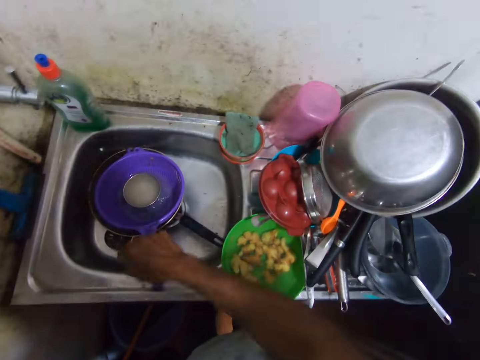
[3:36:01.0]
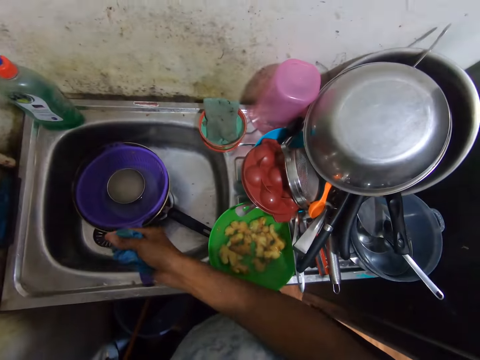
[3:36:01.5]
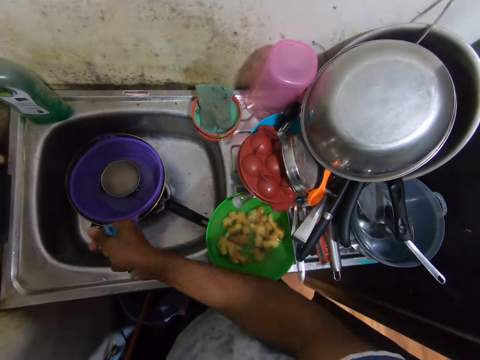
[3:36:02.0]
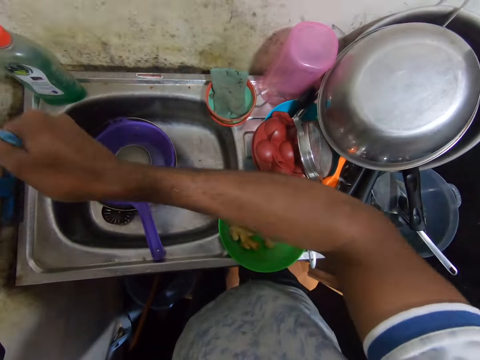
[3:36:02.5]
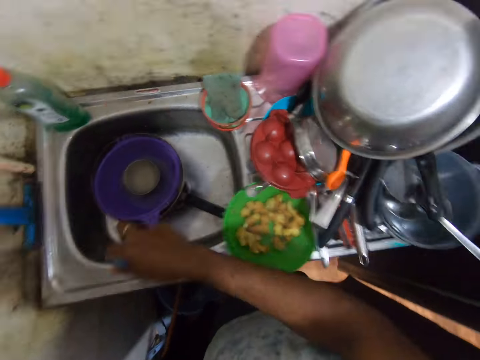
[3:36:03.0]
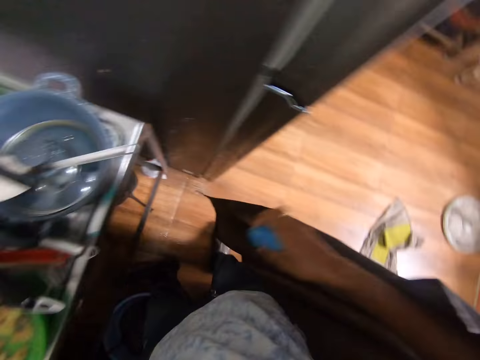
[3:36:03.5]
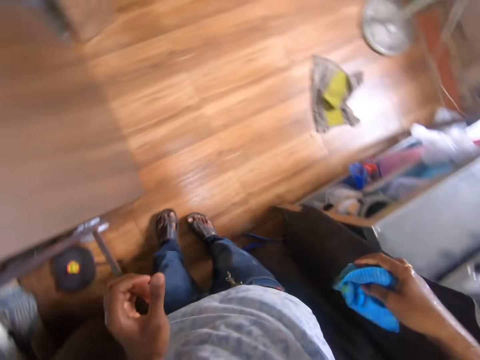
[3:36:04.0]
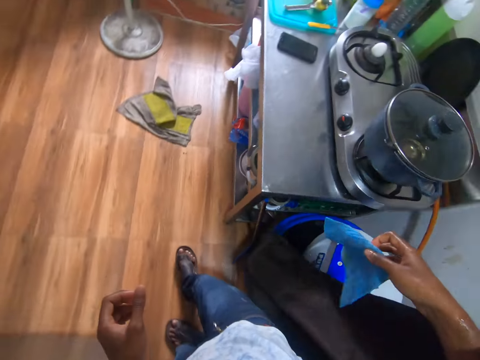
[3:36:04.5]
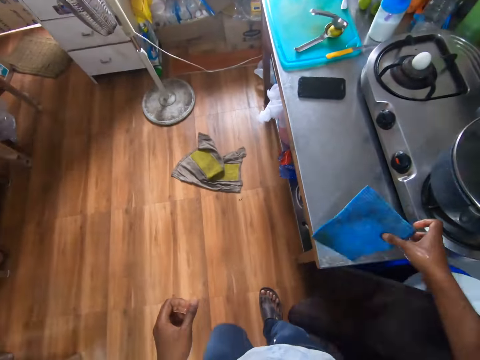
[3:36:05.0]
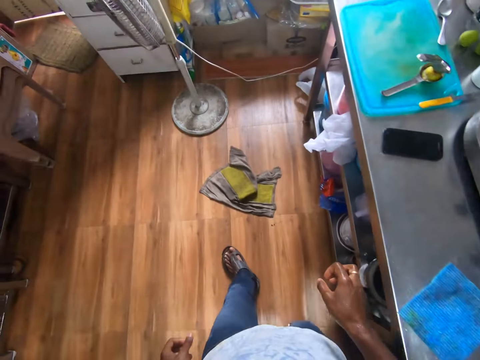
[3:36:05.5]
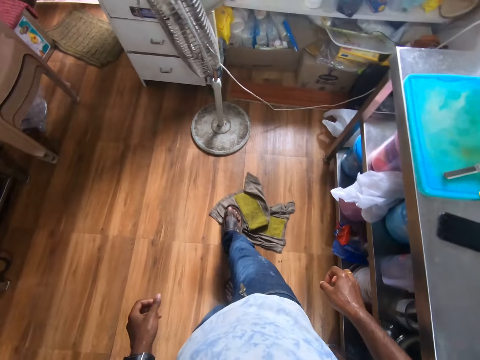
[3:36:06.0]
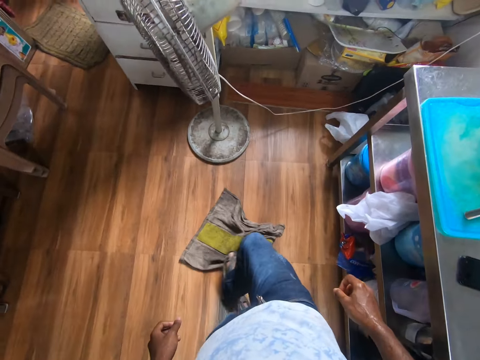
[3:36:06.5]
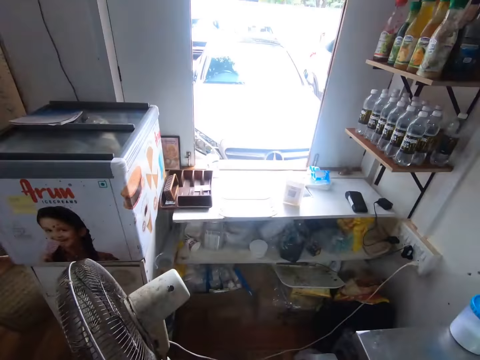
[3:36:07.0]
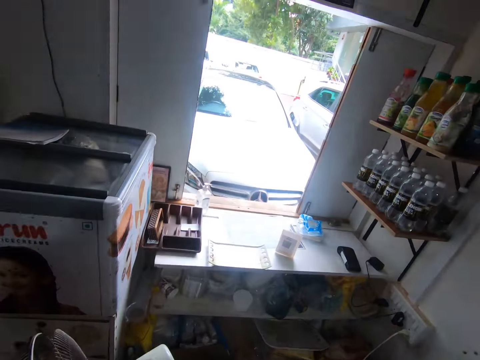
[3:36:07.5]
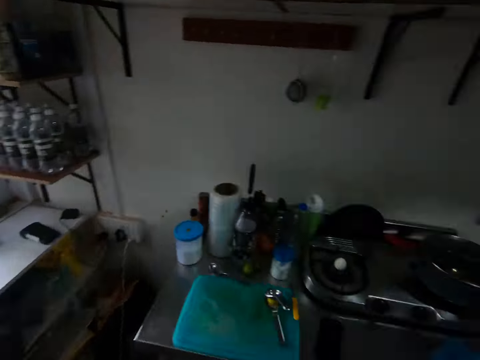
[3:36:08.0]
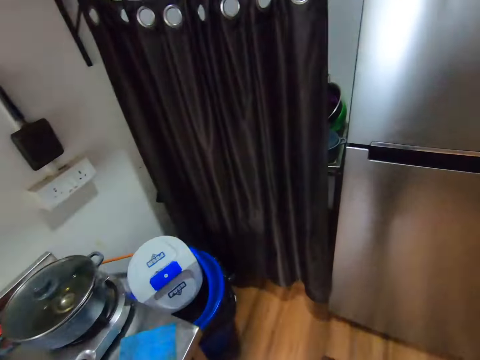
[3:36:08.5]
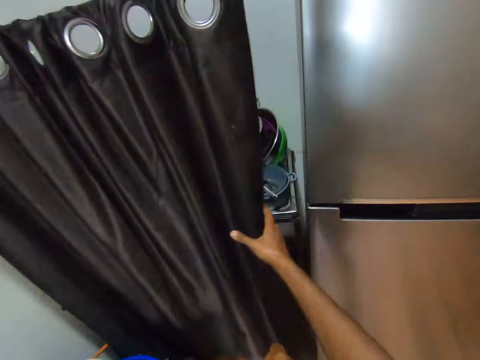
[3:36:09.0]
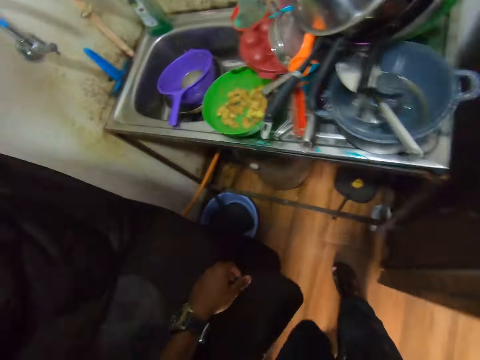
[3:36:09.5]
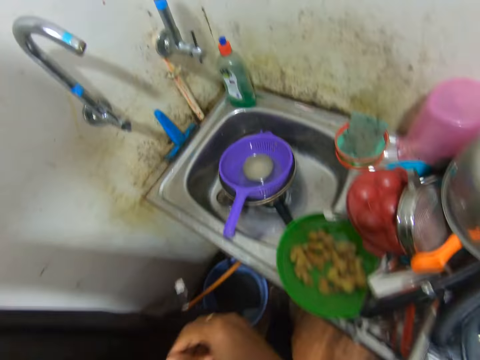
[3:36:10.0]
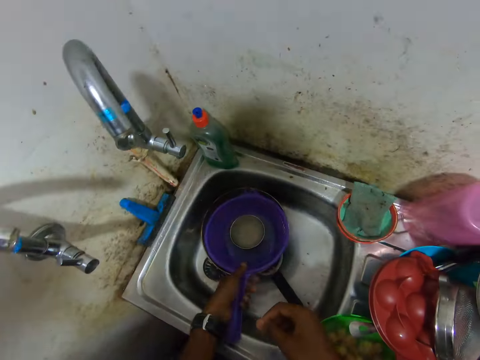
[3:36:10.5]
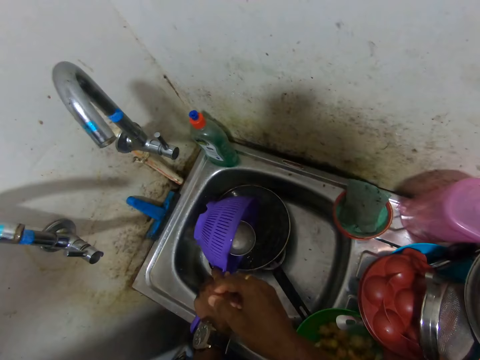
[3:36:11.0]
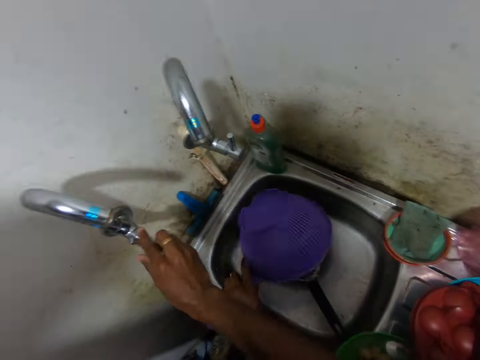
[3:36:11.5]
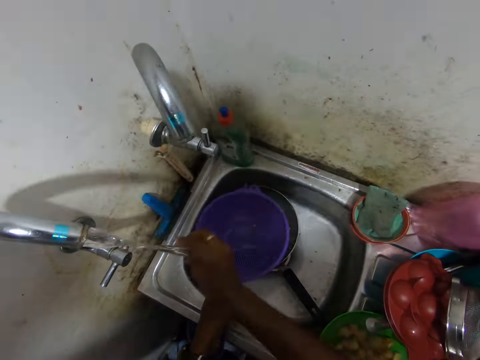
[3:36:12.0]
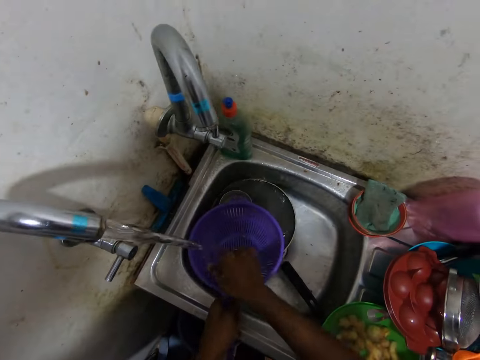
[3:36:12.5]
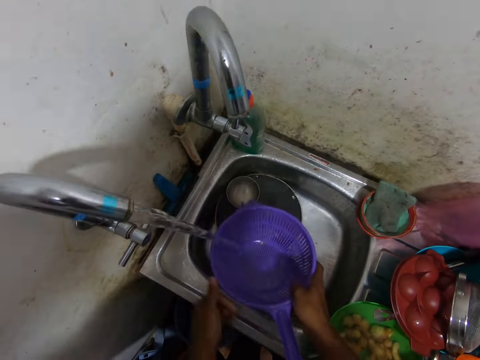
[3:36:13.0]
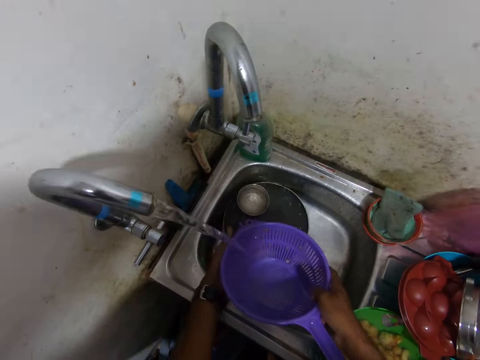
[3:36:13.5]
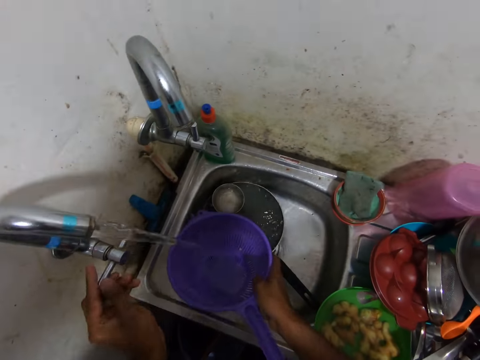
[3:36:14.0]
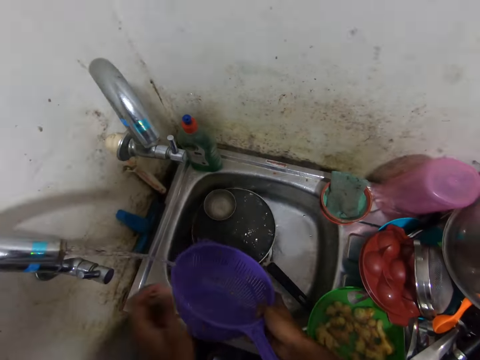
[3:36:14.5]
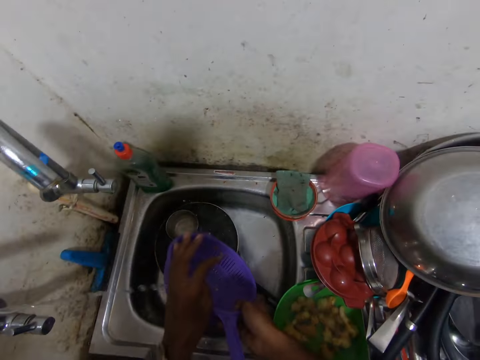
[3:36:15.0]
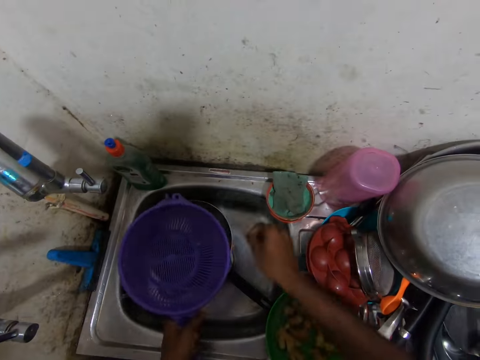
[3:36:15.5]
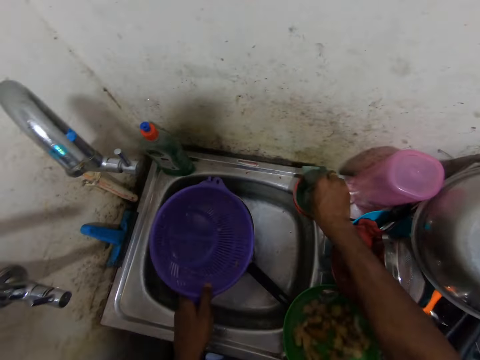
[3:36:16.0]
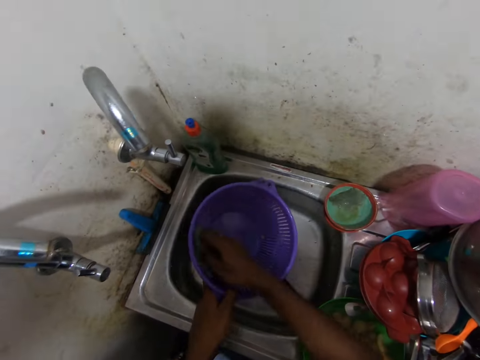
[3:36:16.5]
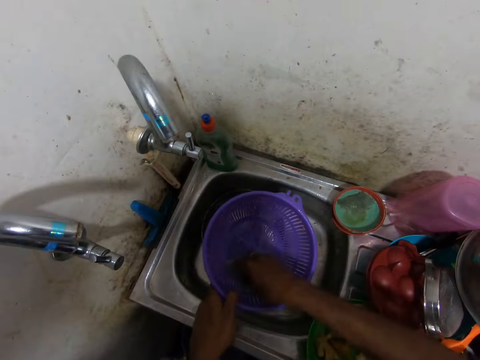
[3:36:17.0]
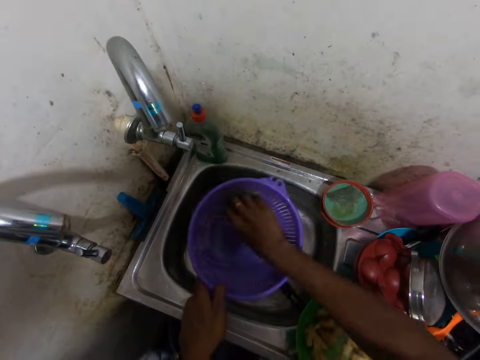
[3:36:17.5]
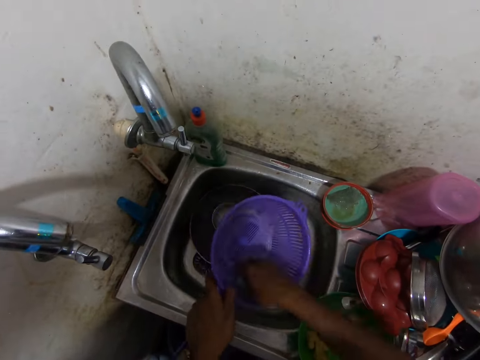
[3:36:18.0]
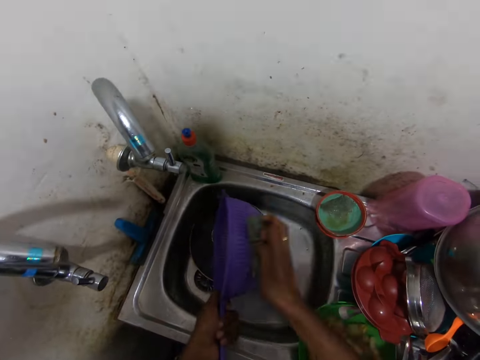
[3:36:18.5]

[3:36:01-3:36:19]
The camera wearer walks. He drops the wipe on the kitchen counter with his right hand. He moves a rag aside with the right leg. He walks. He opens the curtain with his right hand. He picks up a sieve in the sink with his left hand. He opens the tap with his right hand. He places his right hand under the running tap. He rinses the sieve under the running tap with both hands. He turns off the faucet. He picks up a sponge in a cup on the kitchen basin with his right hand. He washes the sieve in his left hand with the sponge in his right hand.

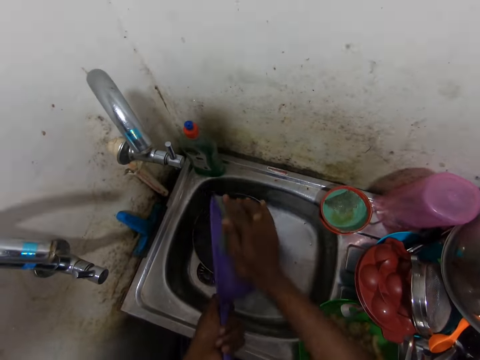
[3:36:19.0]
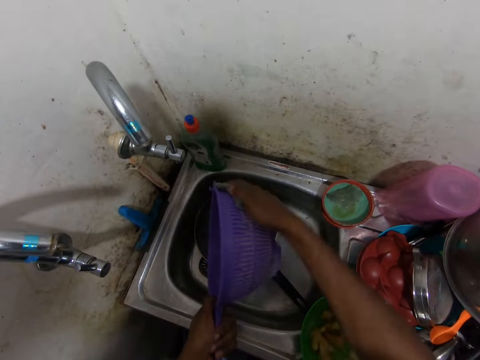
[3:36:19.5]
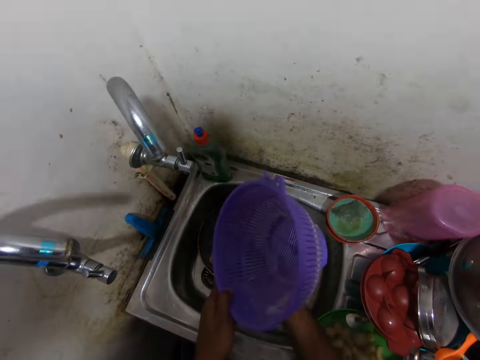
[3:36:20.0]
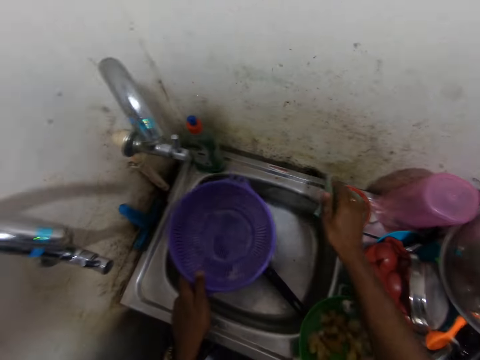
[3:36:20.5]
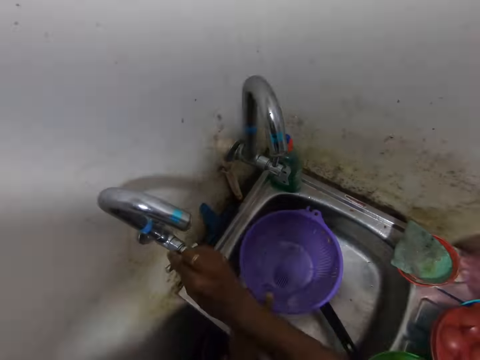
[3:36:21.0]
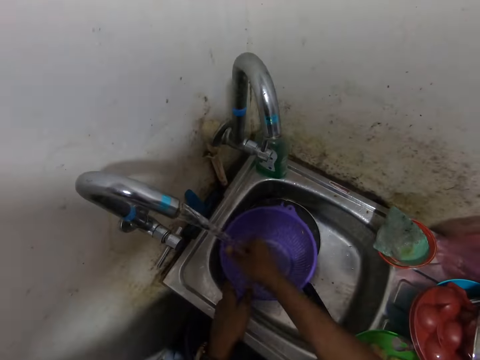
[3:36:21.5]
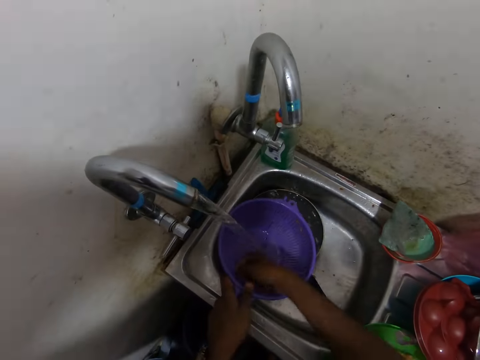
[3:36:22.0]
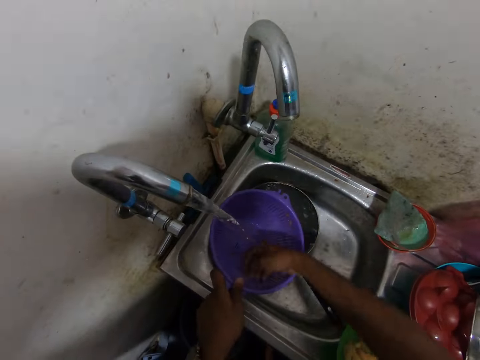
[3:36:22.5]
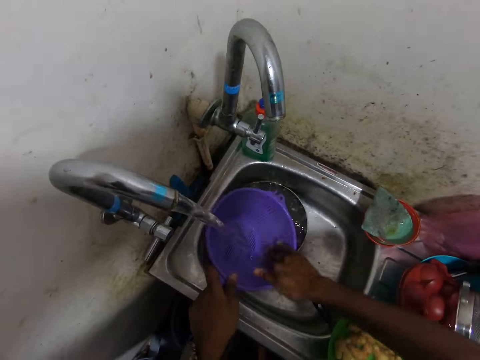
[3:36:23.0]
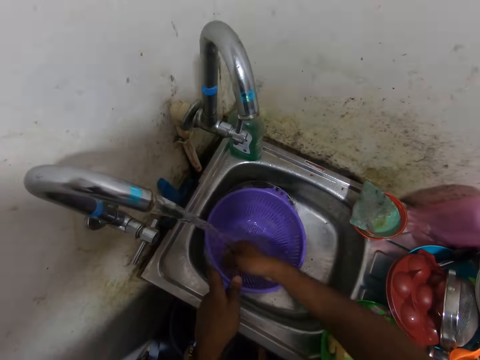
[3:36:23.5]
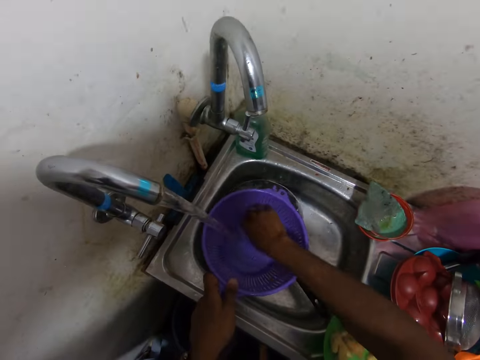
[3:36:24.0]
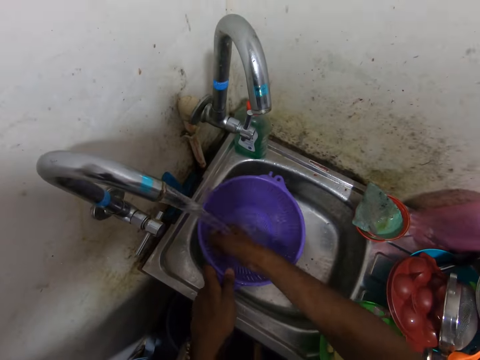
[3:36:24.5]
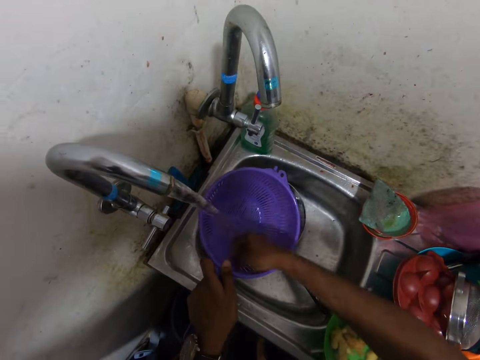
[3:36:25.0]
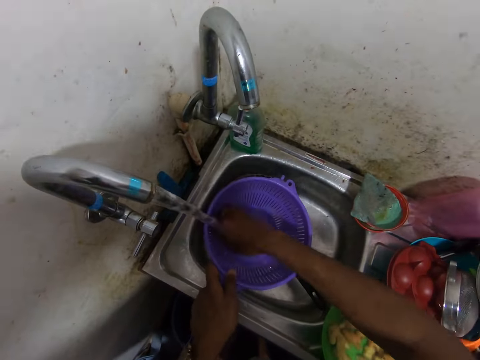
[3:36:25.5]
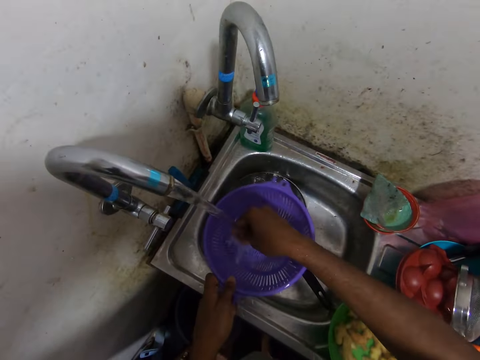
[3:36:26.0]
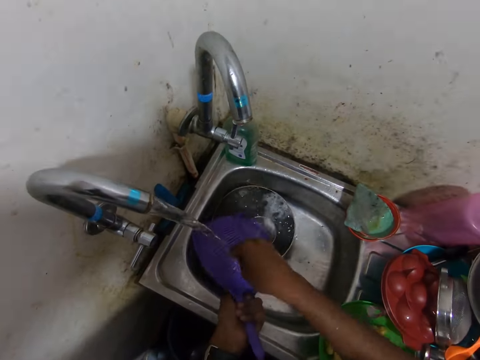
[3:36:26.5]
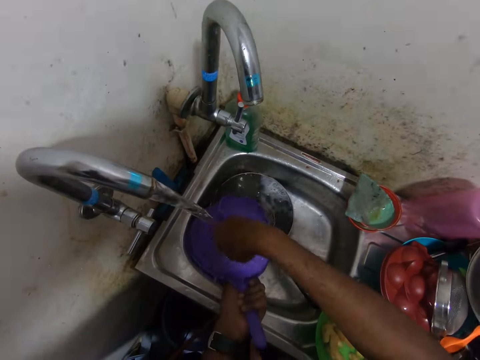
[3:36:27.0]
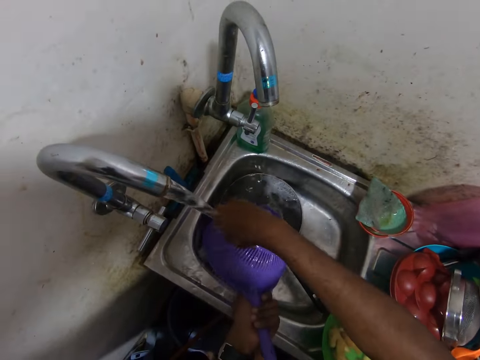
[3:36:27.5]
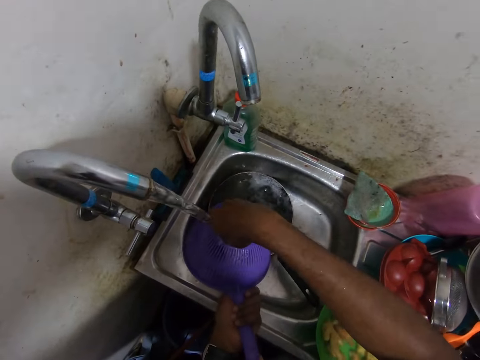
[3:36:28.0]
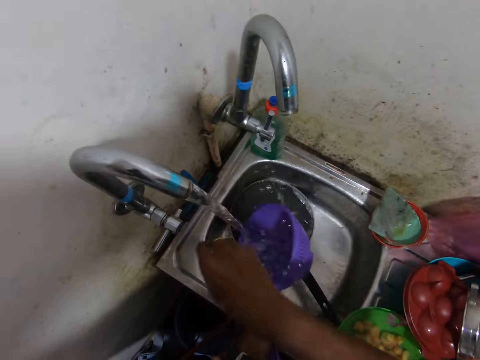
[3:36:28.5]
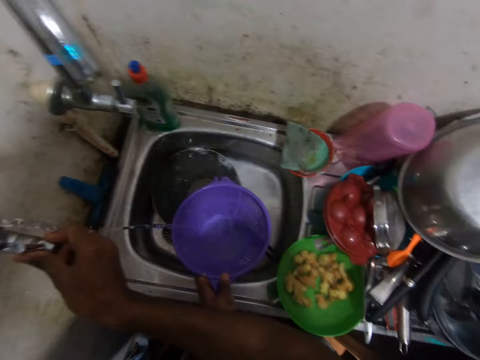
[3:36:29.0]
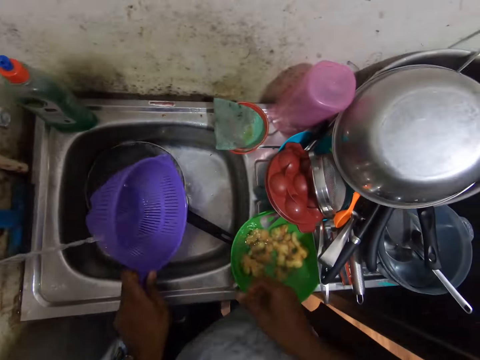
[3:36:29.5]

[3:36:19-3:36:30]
The camera wearer drops the sponge in the cup on the kitchen basin with his right hand. He opens the tap with his right hand. He rinses the sieve under the running tap with both hands. He closes the tap with his right hand.
